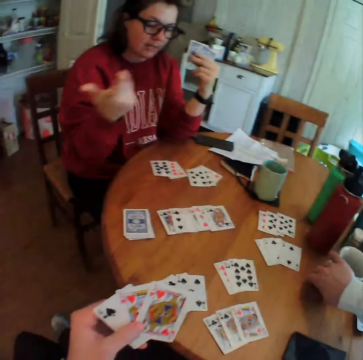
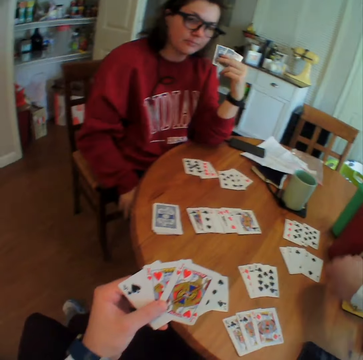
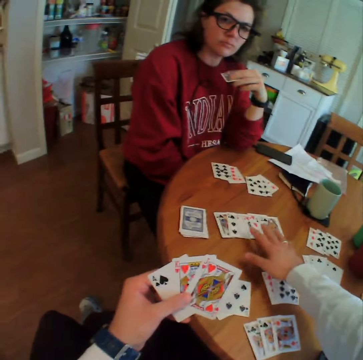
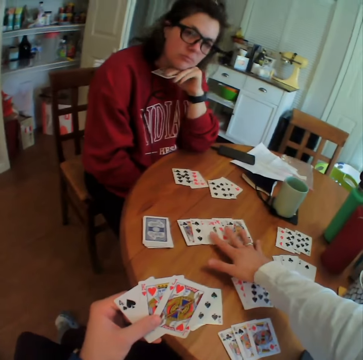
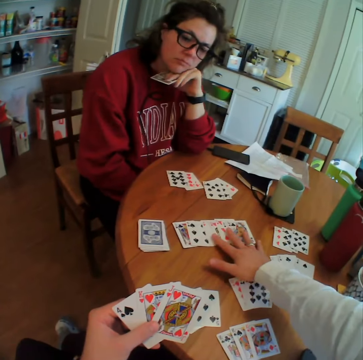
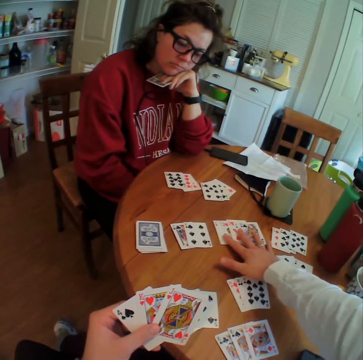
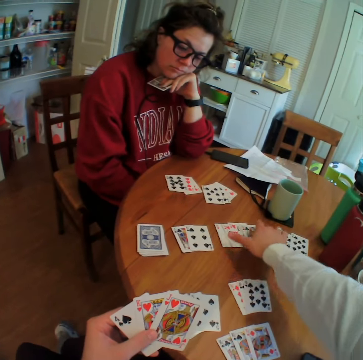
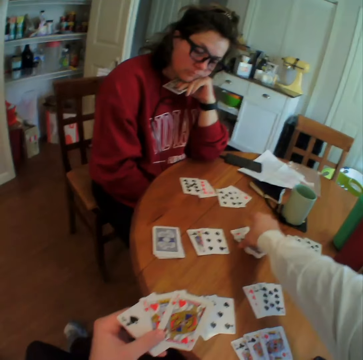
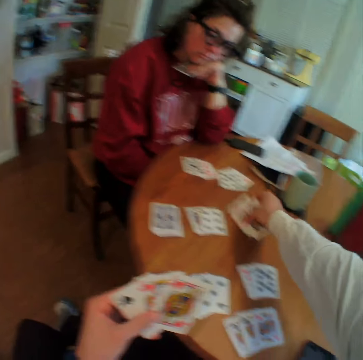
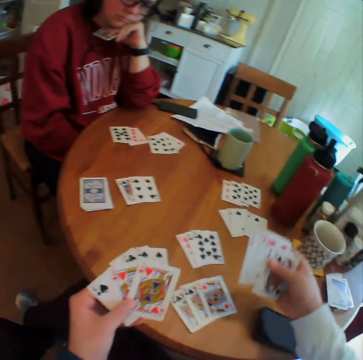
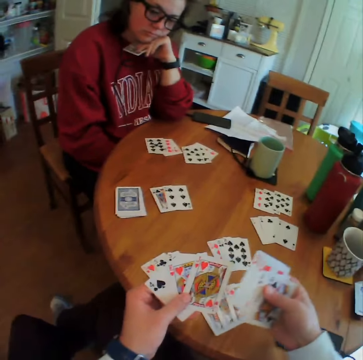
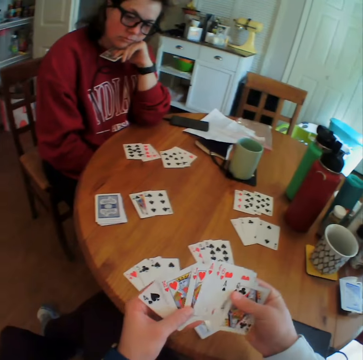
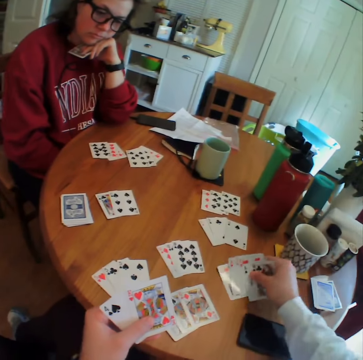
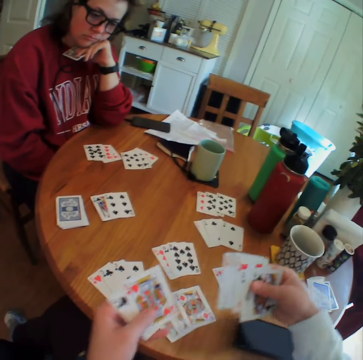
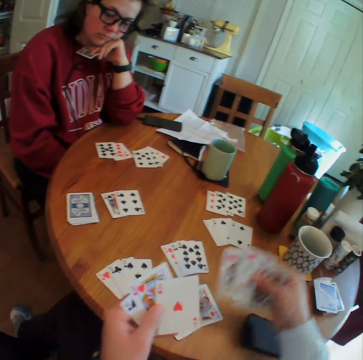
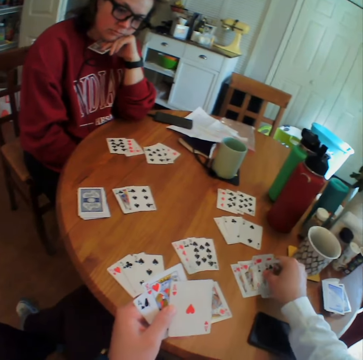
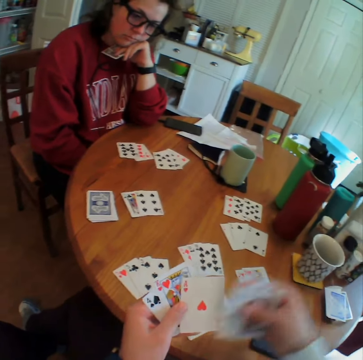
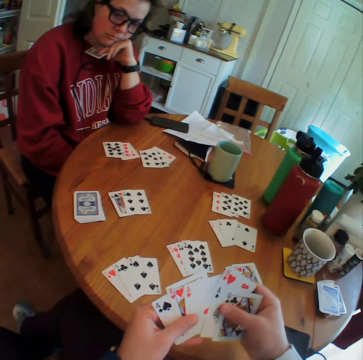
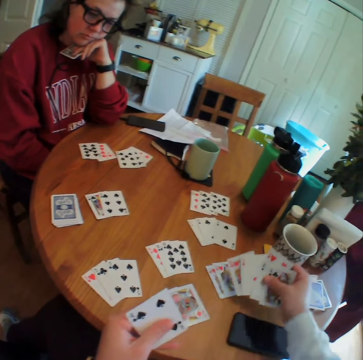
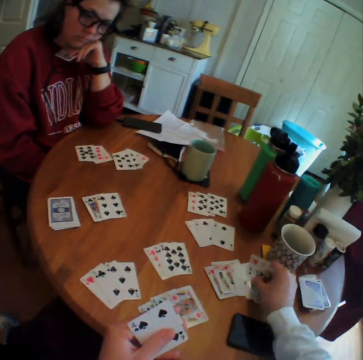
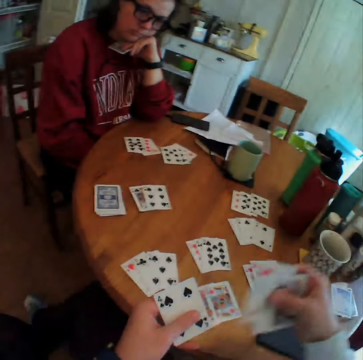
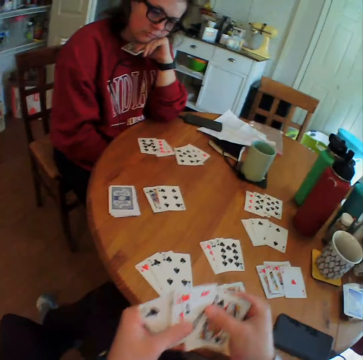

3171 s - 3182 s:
A lady drops a card. The camera wearer picks up cards. They move the cards aside. They put the cards down.

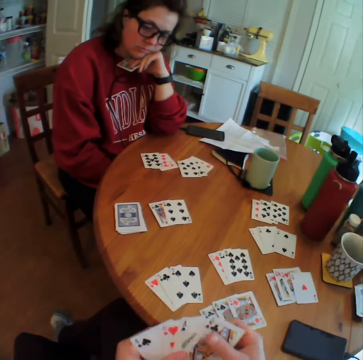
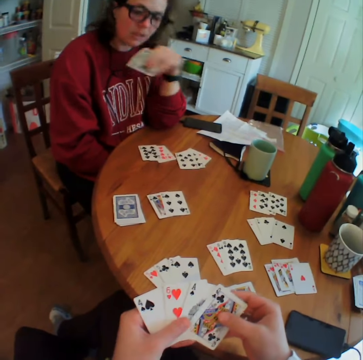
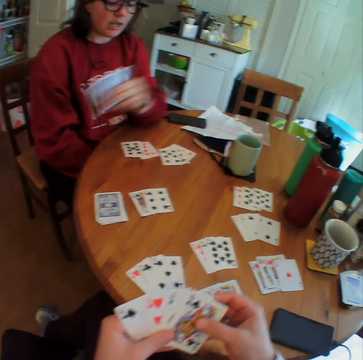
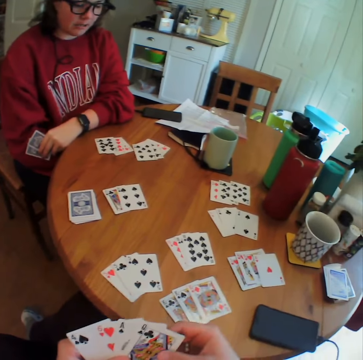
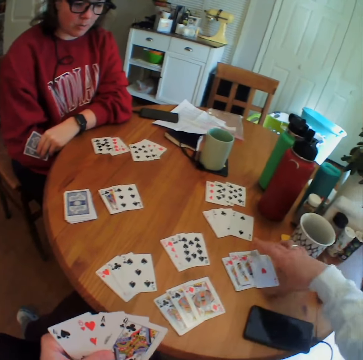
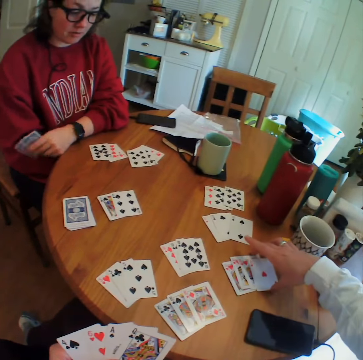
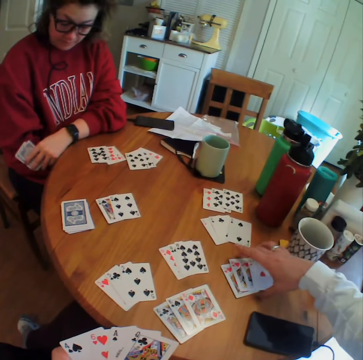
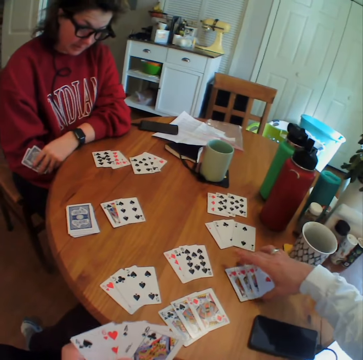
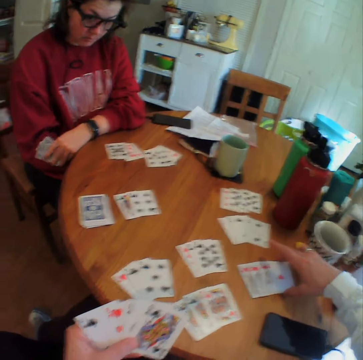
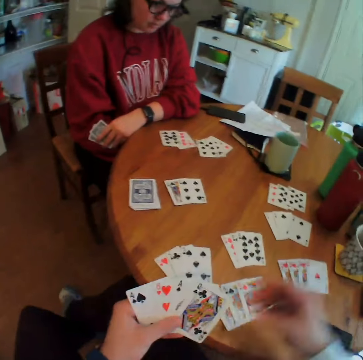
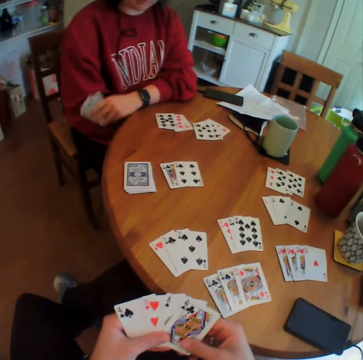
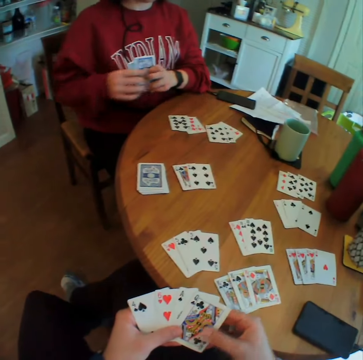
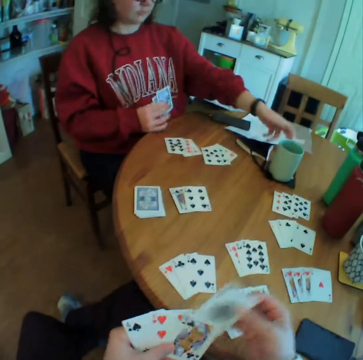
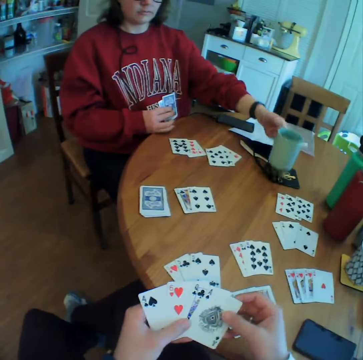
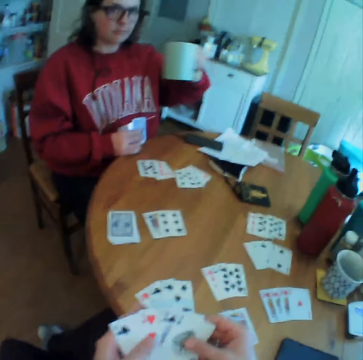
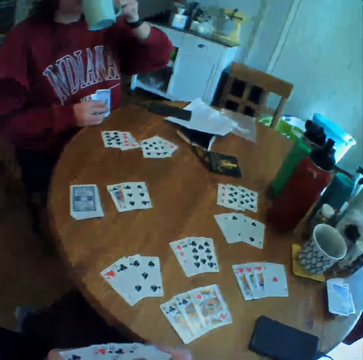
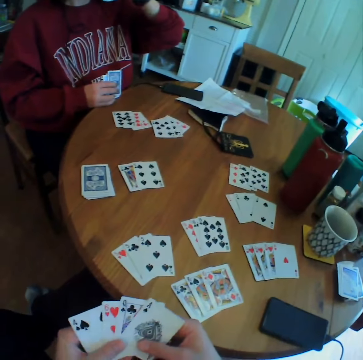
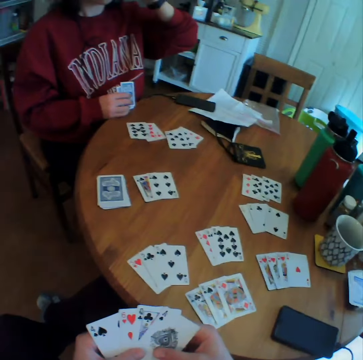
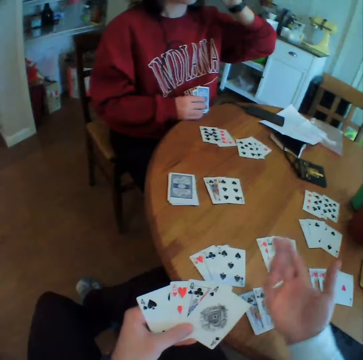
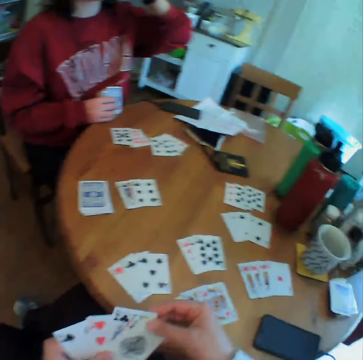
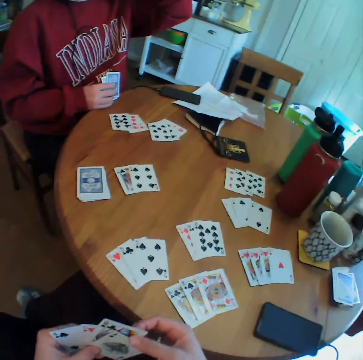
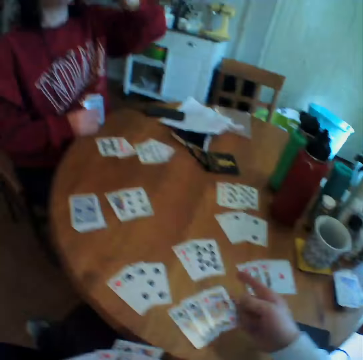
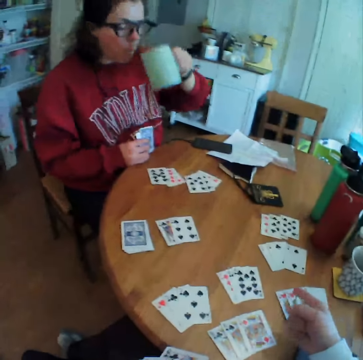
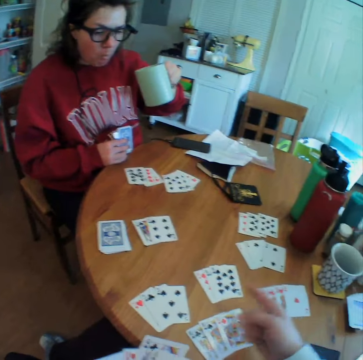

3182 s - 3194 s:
The camera wearer arranges the cards. A lady picks up a mug of coffee. The lady drinks the coffee.

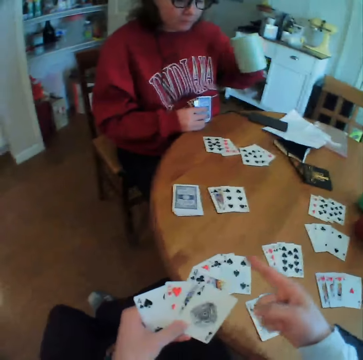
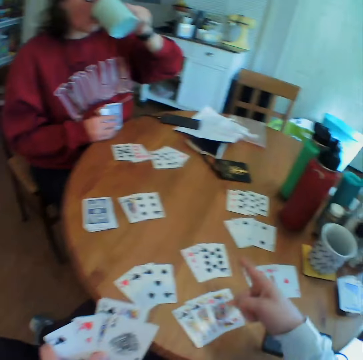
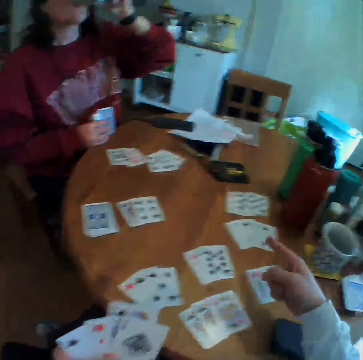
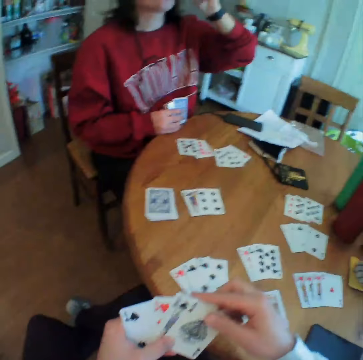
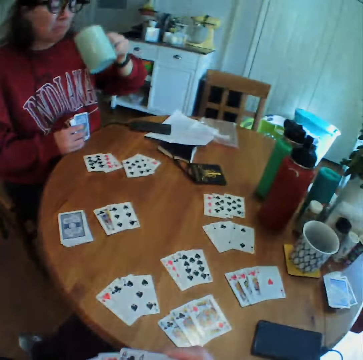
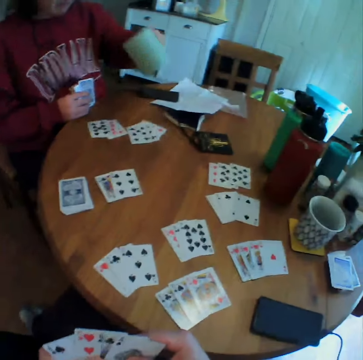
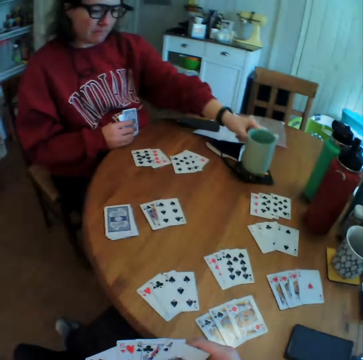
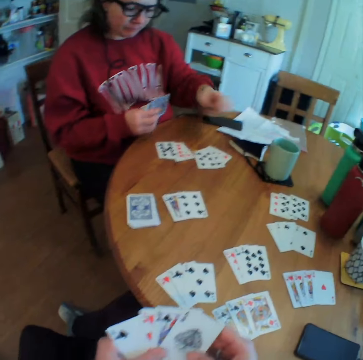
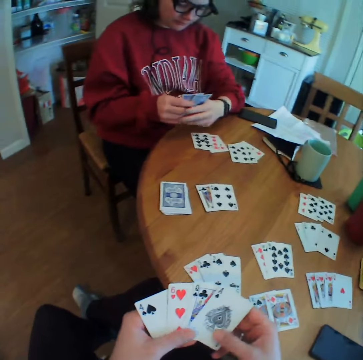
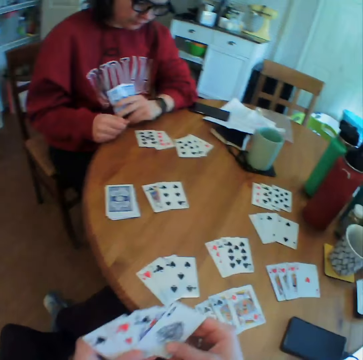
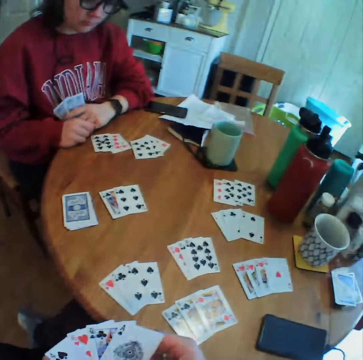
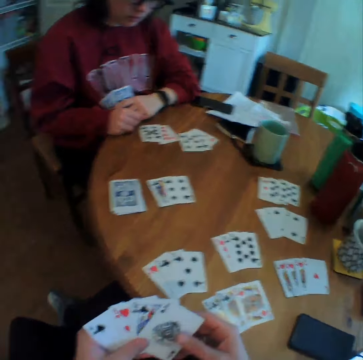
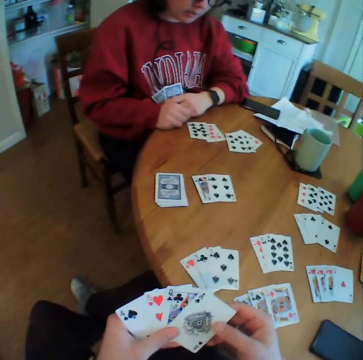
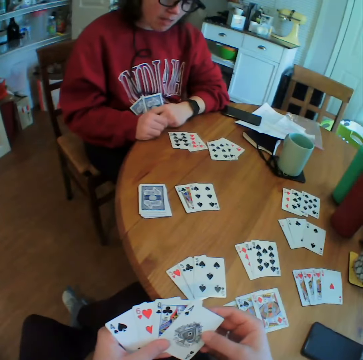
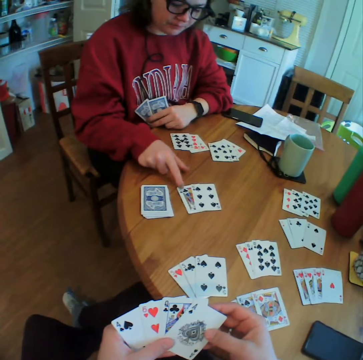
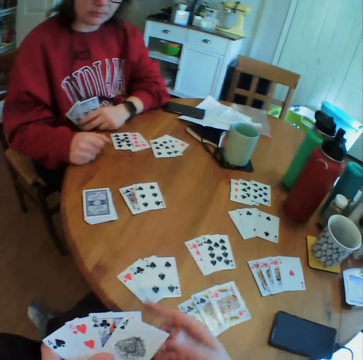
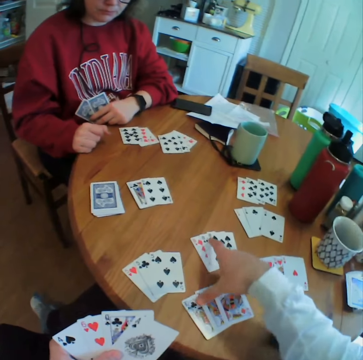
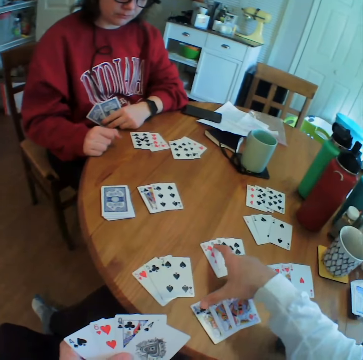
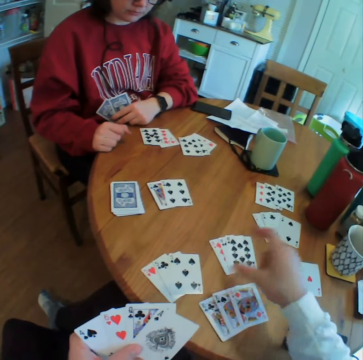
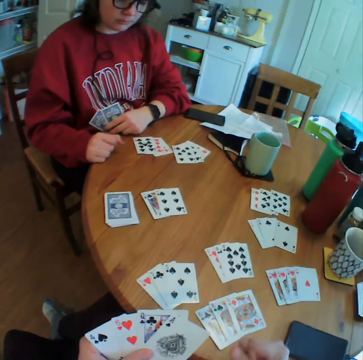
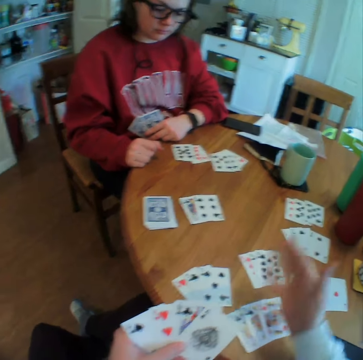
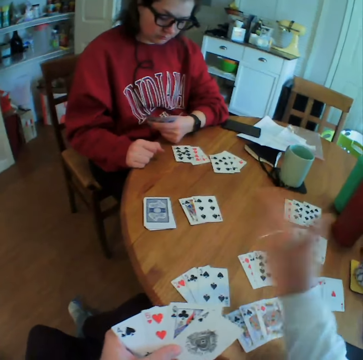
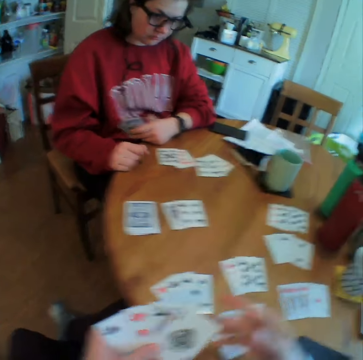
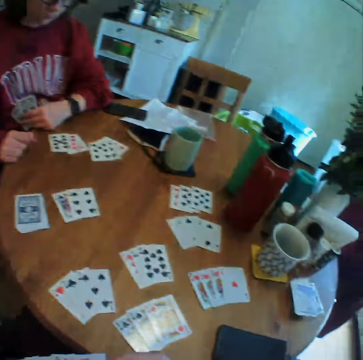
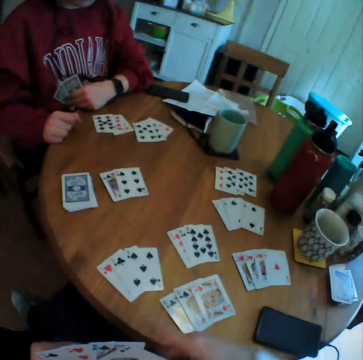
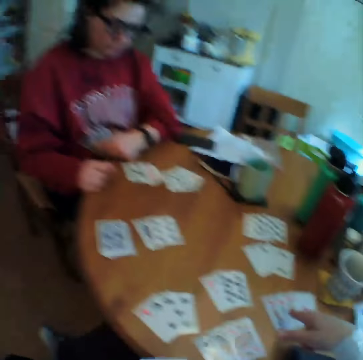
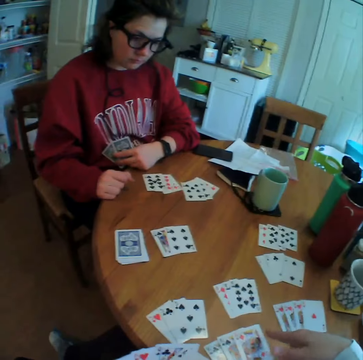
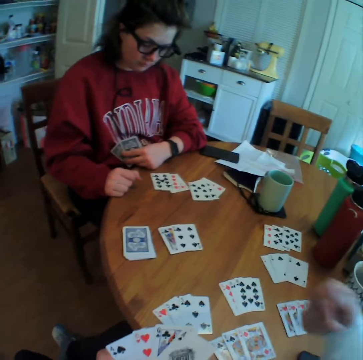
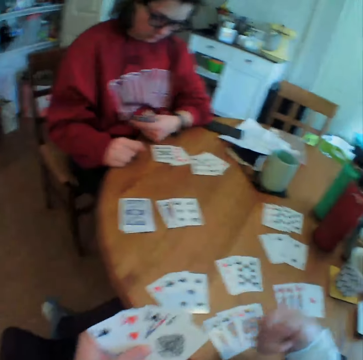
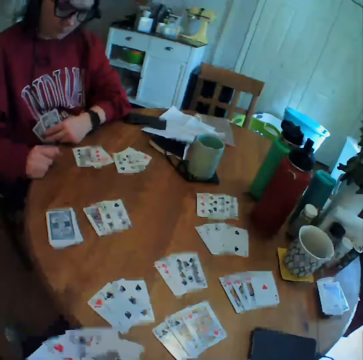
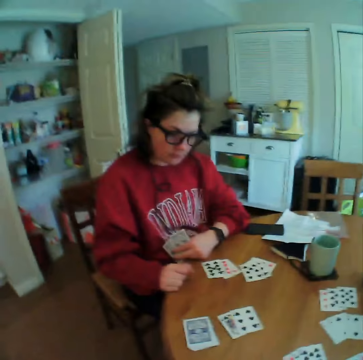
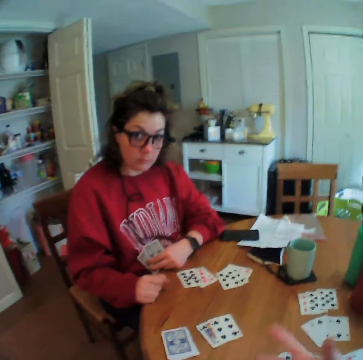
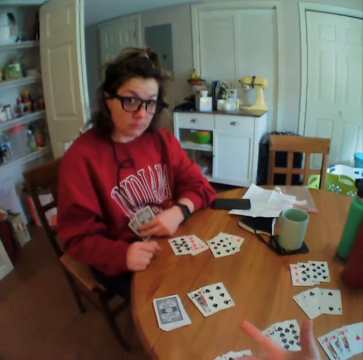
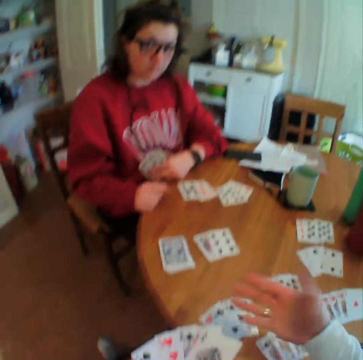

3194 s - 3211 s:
A lady puts the mug down. The camera wearer talks to the lady.
